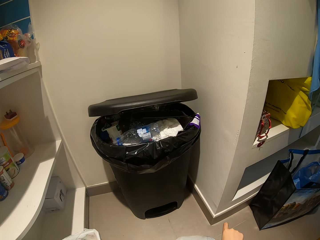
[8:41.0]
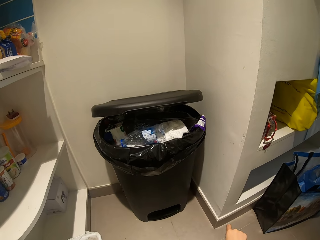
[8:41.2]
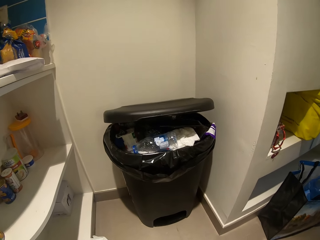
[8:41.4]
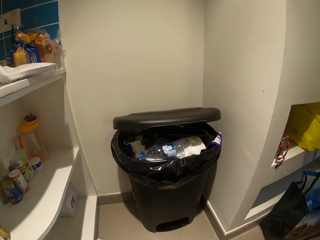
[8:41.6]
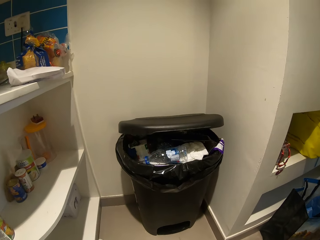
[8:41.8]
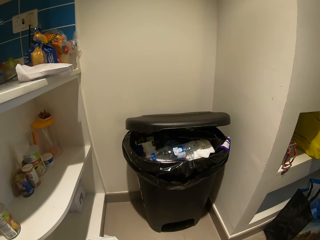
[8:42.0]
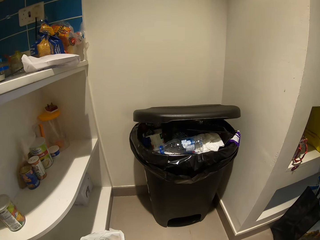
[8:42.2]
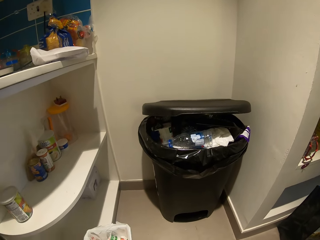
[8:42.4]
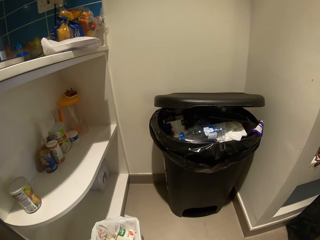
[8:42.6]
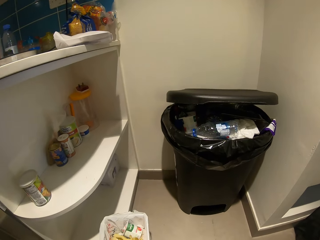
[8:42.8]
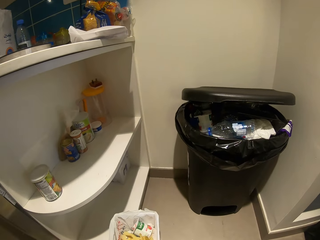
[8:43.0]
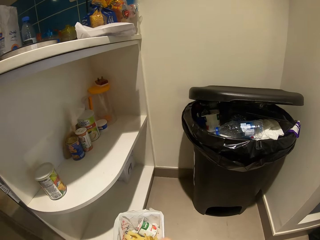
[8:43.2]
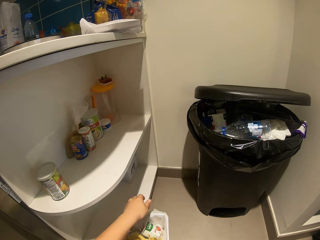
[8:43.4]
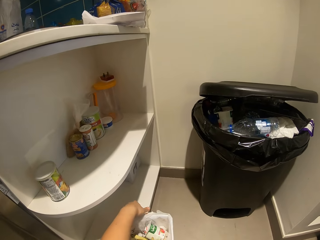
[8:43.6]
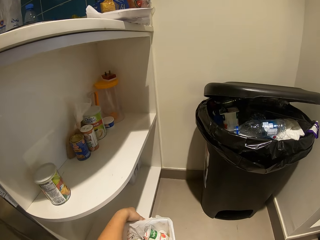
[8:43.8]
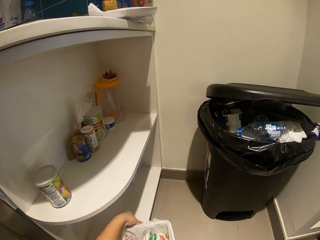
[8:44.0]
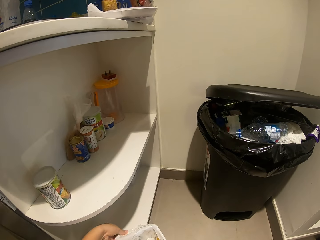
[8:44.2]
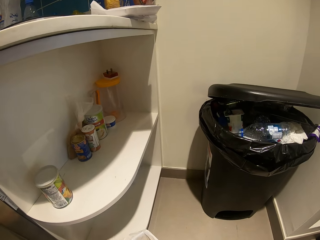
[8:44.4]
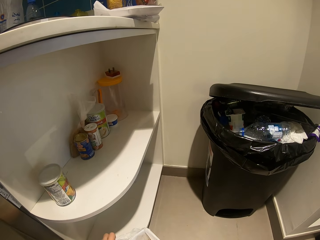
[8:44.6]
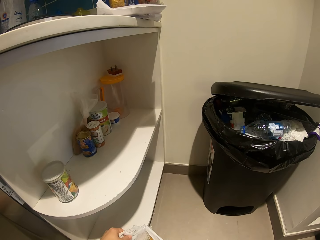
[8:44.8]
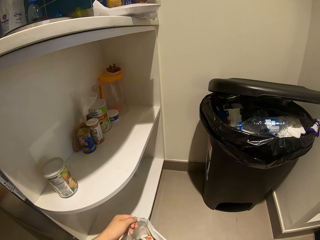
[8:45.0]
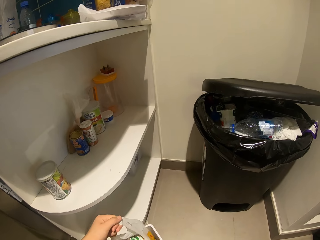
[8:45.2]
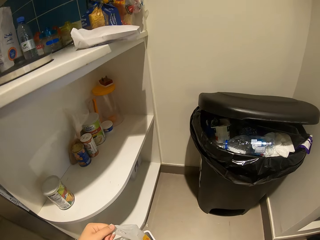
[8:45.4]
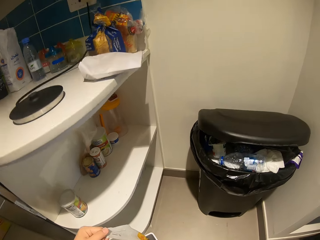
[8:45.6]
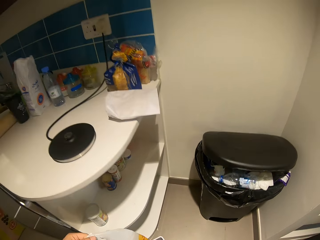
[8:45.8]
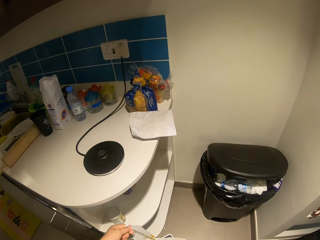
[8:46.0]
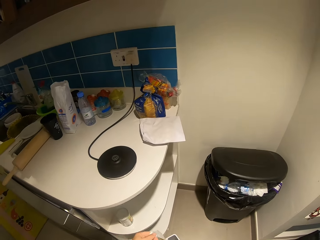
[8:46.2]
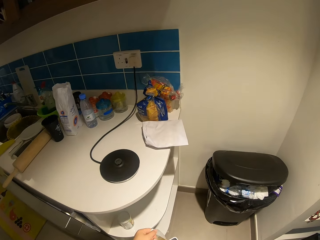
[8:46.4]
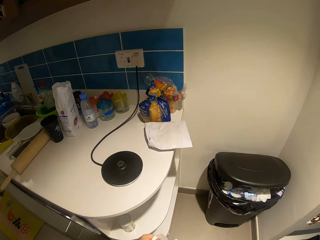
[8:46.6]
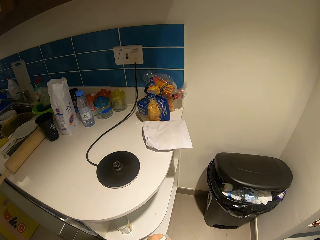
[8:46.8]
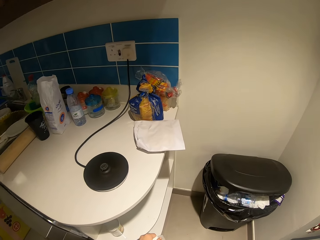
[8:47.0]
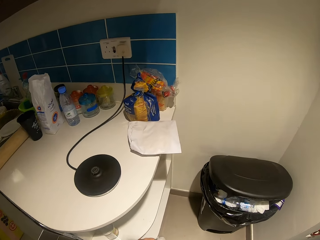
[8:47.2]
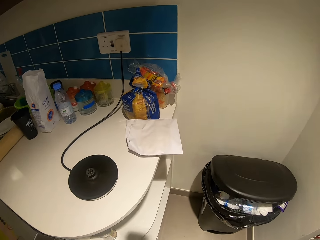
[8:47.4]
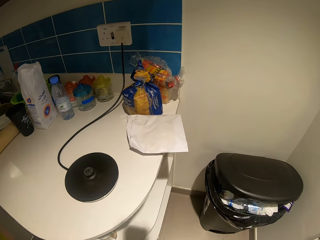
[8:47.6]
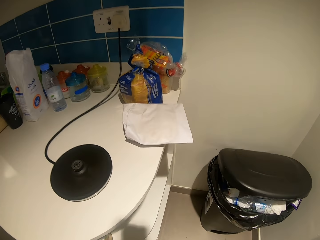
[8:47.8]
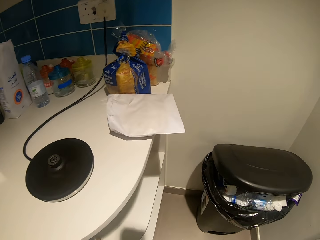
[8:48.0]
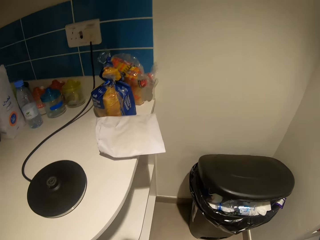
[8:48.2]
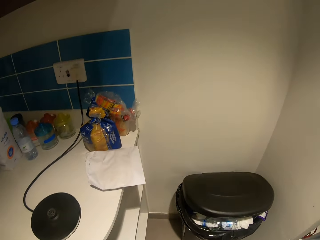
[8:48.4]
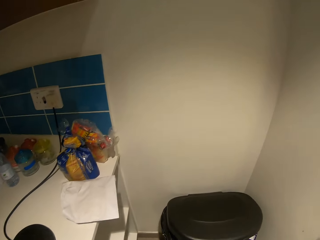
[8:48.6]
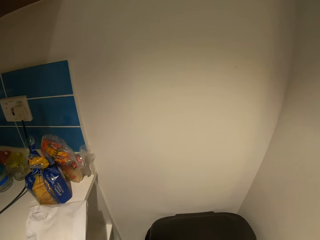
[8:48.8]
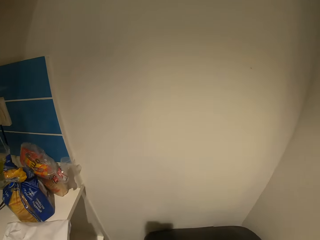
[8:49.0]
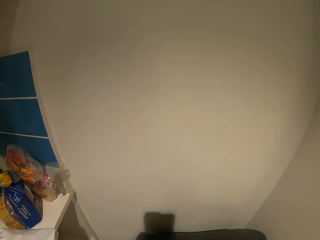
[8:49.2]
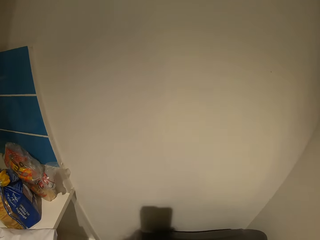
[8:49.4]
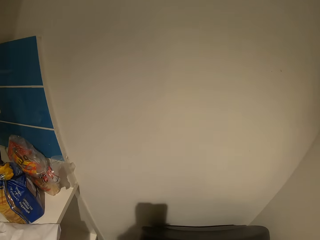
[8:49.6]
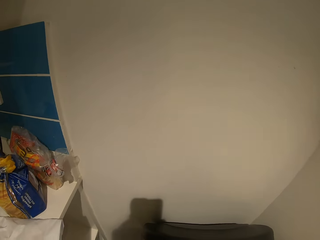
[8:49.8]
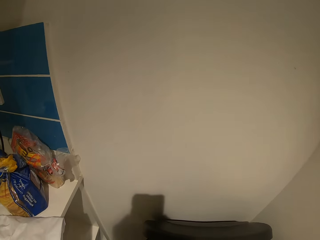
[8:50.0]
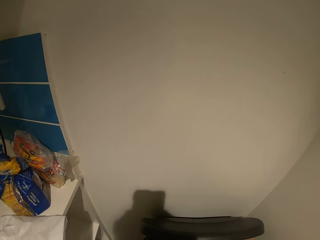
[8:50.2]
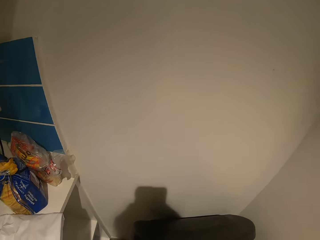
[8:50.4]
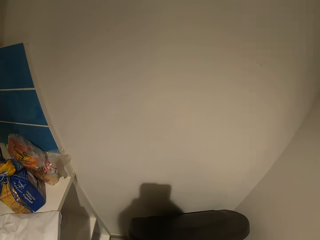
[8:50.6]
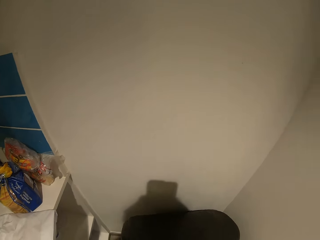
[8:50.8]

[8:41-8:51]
The camera wearer removes the trash nylon from a trash can.

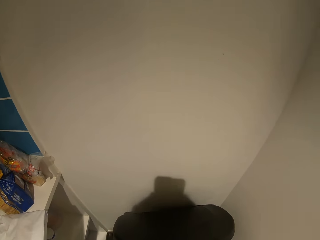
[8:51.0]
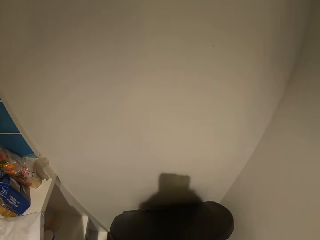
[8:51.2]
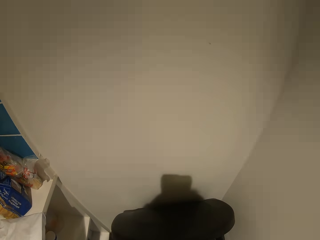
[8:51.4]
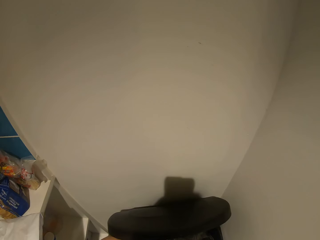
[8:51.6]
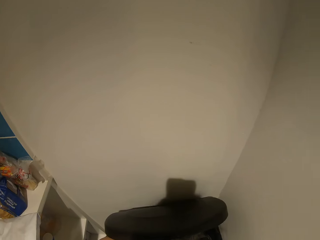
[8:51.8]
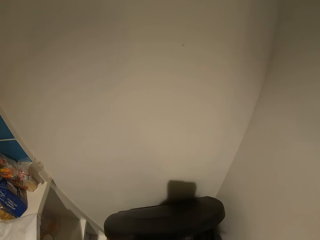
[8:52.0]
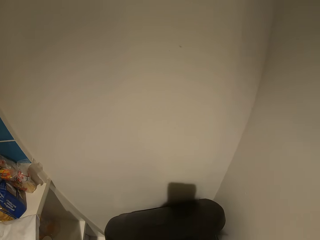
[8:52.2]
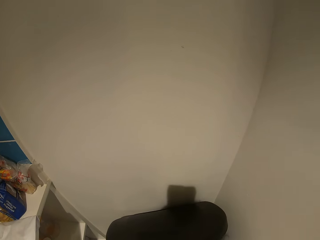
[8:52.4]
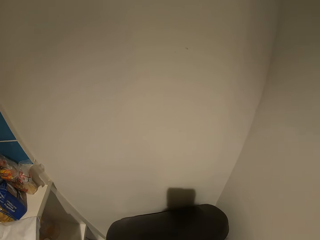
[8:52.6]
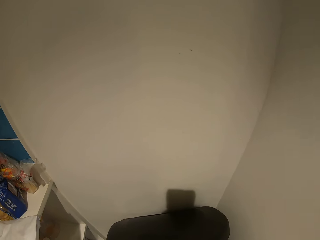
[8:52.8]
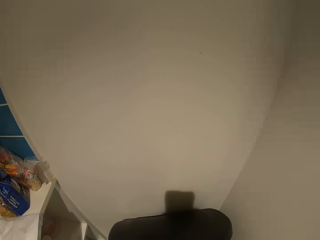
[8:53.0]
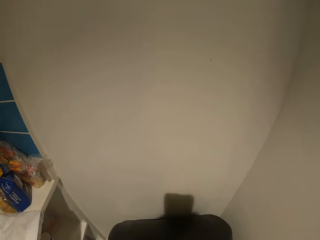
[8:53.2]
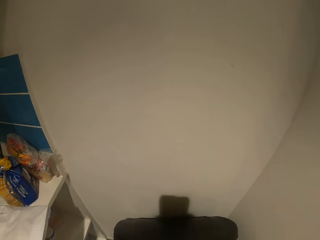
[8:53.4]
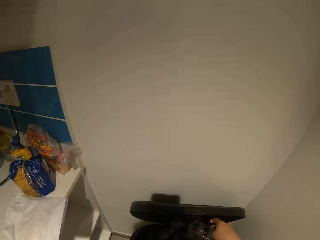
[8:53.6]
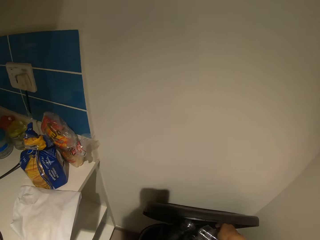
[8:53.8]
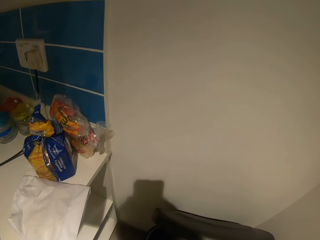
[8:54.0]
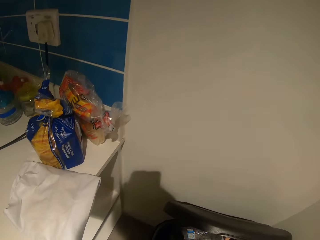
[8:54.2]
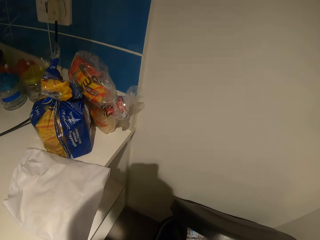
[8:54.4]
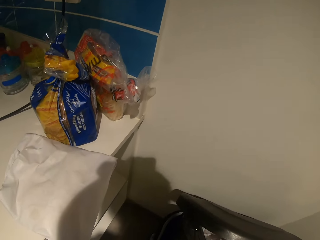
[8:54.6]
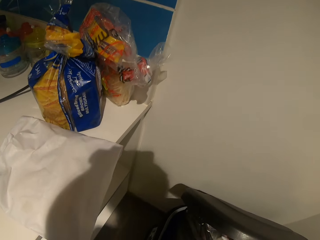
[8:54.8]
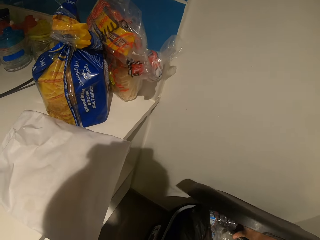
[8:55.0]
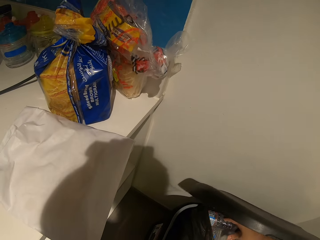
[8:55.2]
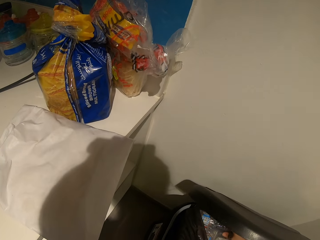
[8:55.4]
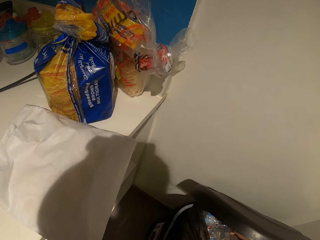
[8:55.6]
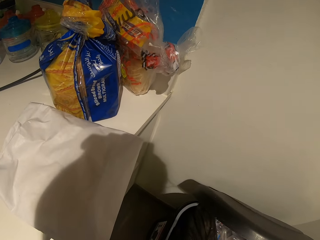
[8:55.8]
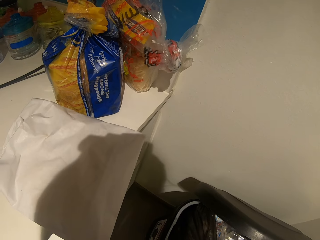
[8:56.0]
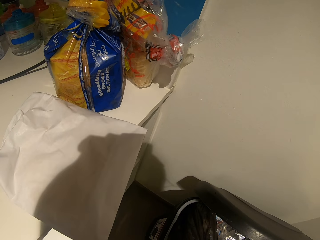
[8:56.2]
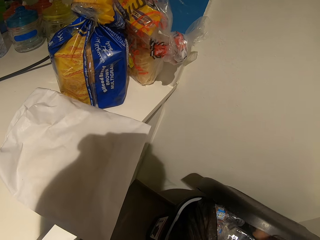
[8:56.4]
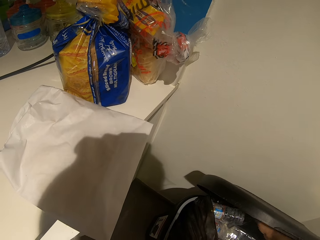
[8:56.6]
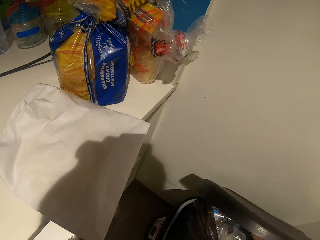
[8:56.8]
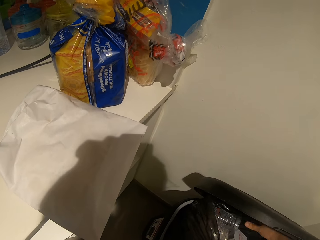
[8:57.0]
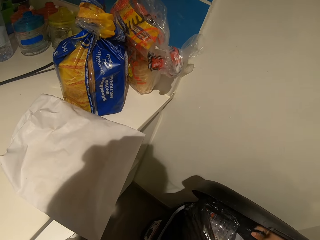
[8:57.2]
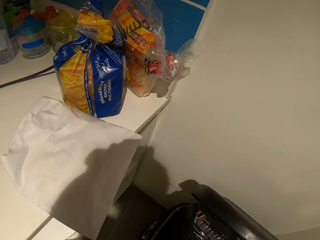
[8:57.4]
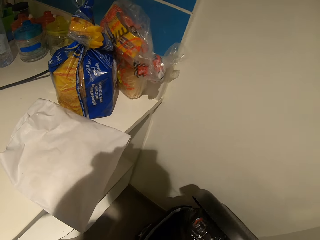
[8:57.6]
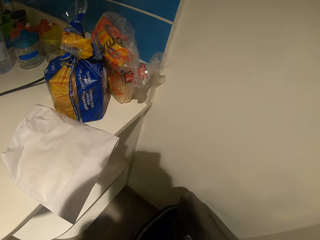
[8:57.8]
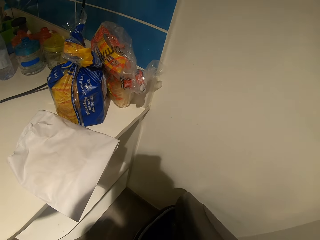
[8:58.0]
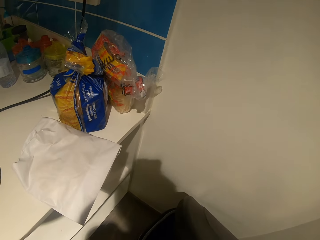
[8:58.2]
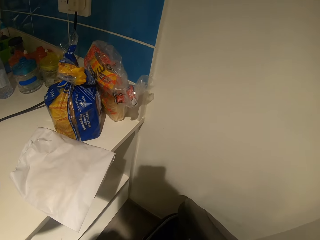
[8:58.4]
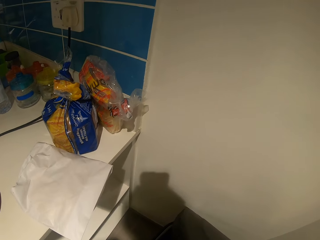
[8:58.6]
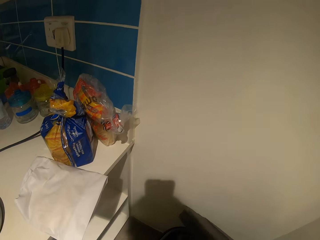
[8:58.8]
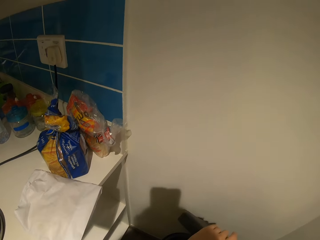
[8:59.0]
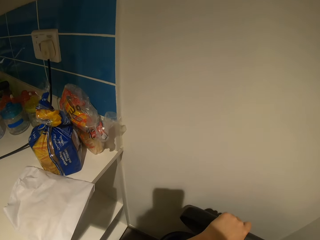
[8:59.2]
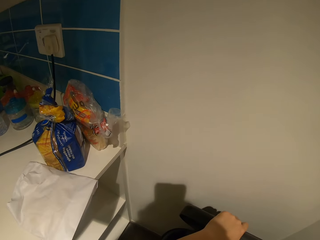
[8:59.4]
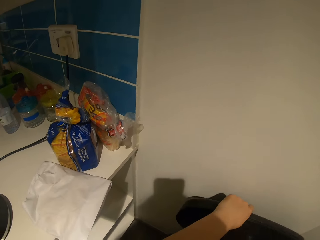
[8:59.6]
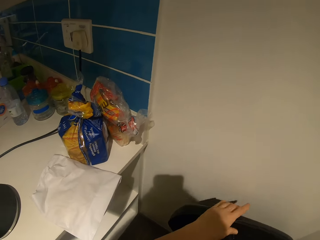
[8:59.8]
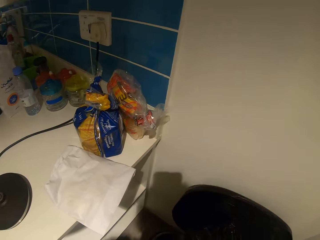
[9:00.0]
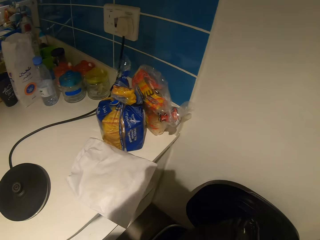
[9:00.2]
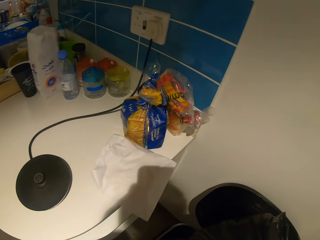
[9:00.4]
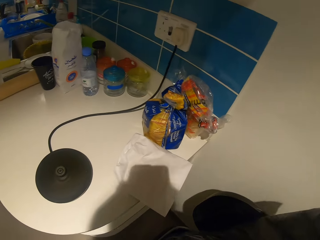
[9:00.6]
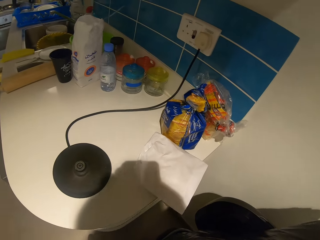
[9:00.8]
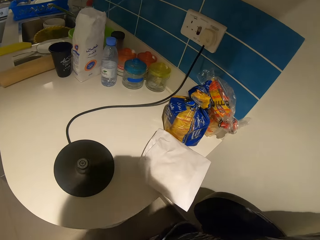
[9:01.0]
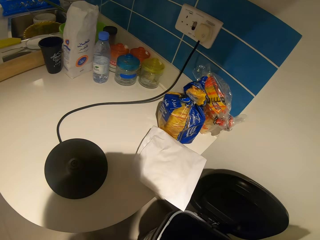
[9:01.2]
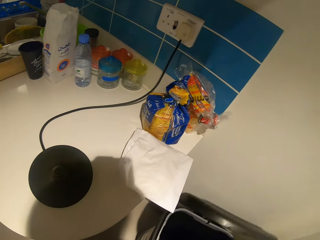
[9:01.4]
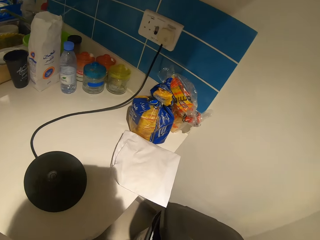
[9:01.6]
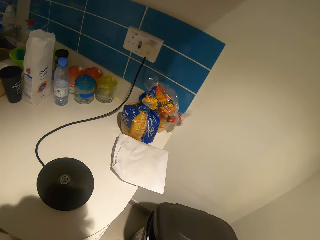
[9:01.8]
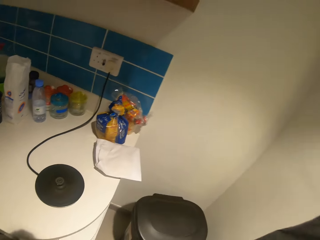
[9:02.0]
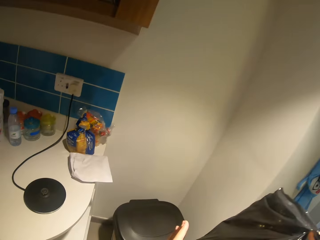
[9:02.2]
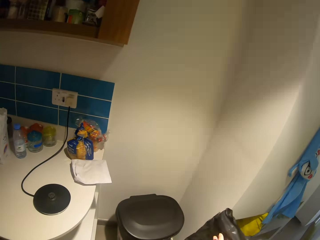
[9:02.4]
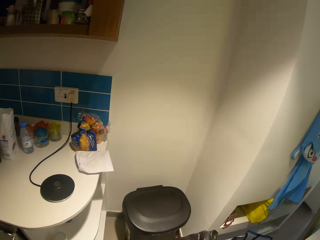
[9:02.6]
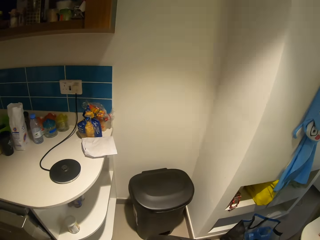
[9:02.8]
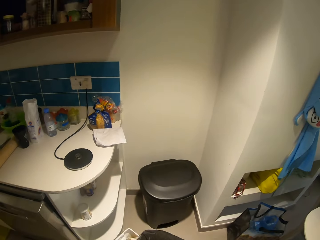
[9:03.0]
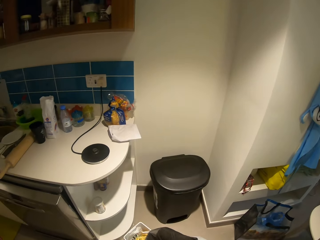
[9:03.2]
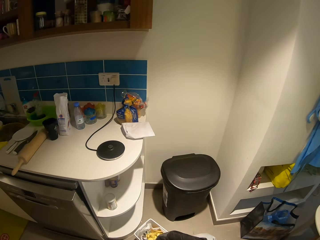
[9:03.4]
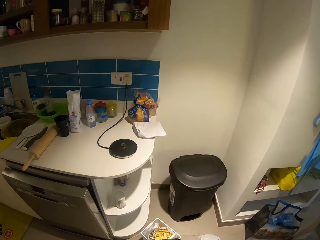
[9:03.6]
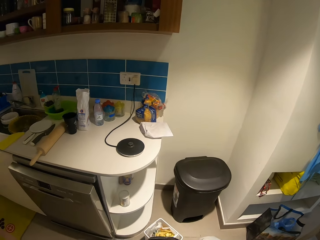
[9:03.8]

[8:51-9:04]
The camera wearer puts litter in the litter bin. They remove the trash bag from a trash can.
